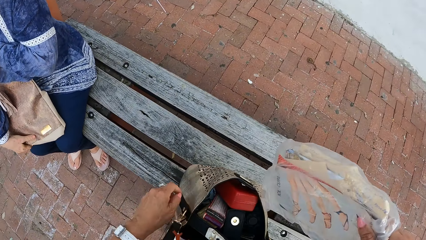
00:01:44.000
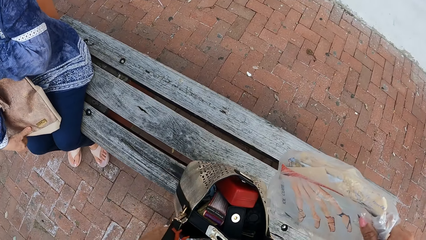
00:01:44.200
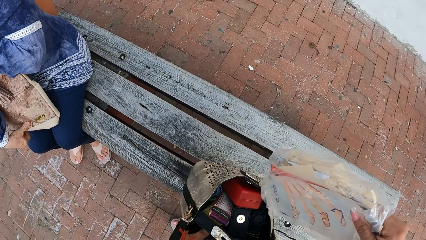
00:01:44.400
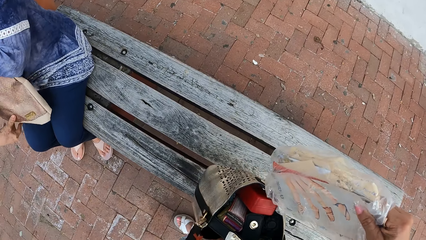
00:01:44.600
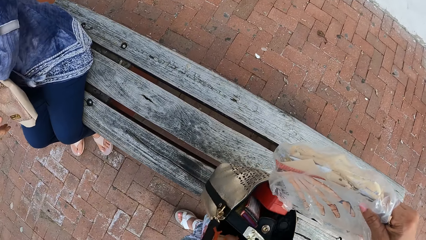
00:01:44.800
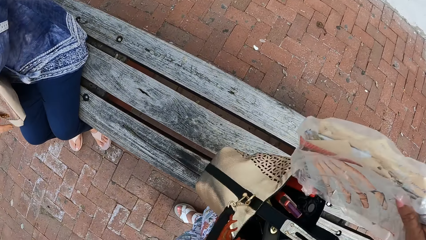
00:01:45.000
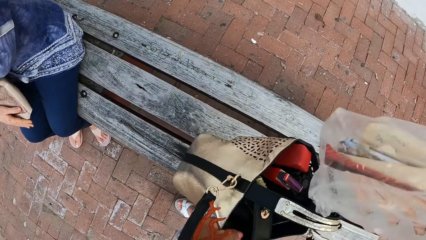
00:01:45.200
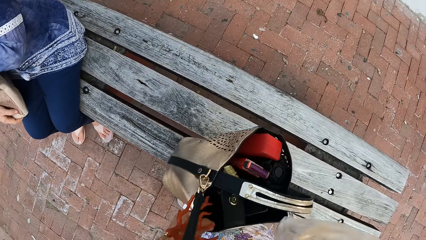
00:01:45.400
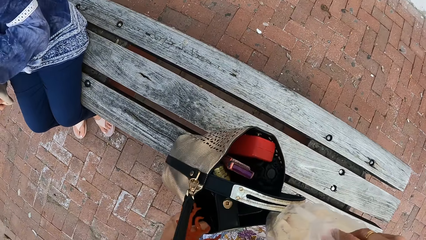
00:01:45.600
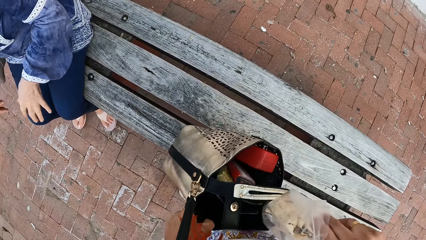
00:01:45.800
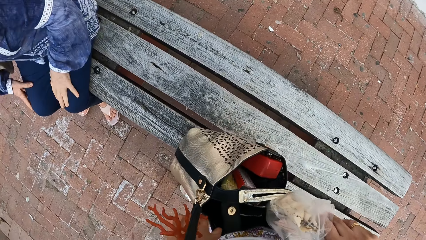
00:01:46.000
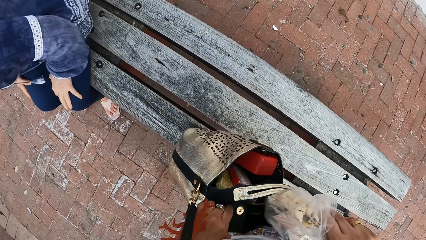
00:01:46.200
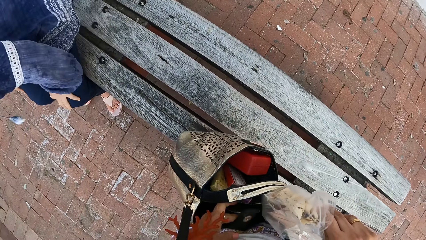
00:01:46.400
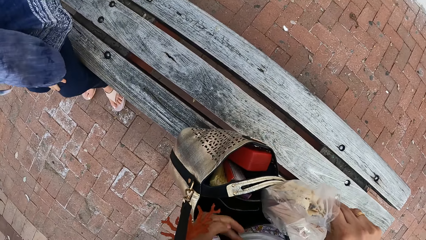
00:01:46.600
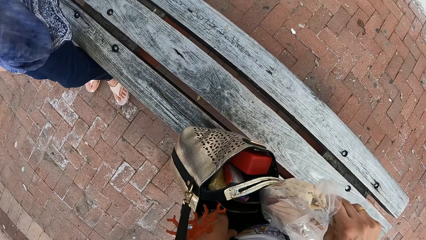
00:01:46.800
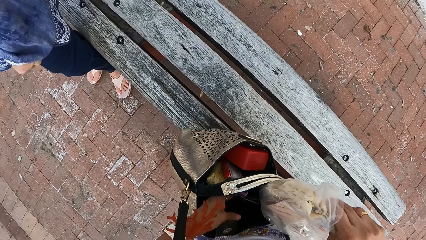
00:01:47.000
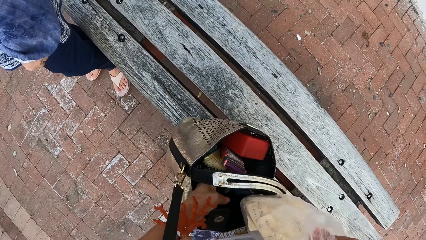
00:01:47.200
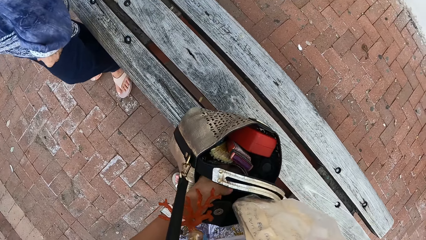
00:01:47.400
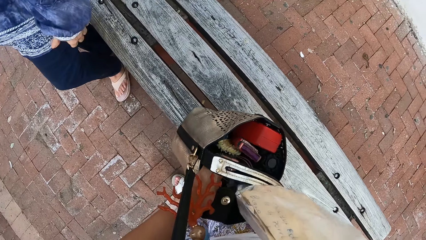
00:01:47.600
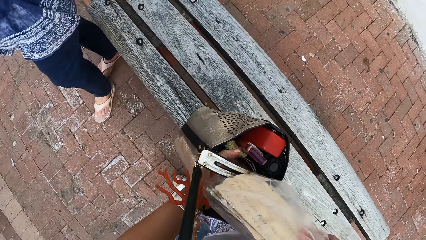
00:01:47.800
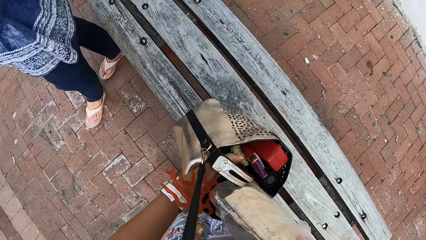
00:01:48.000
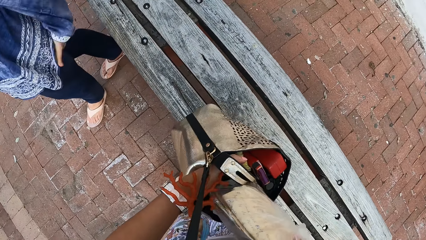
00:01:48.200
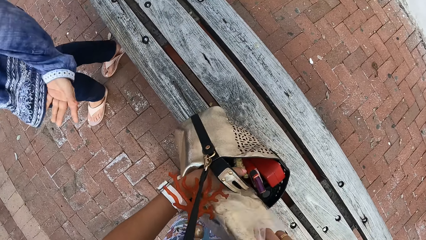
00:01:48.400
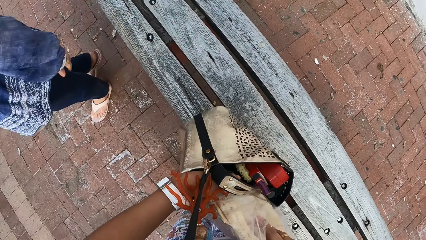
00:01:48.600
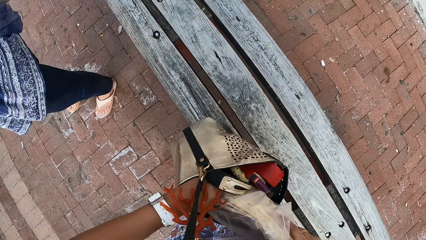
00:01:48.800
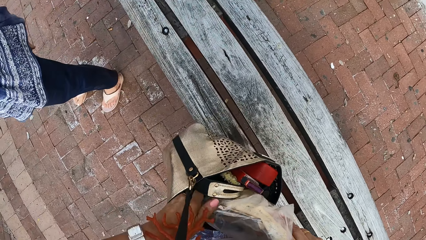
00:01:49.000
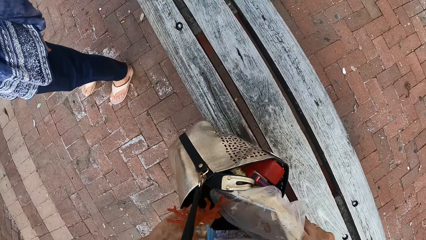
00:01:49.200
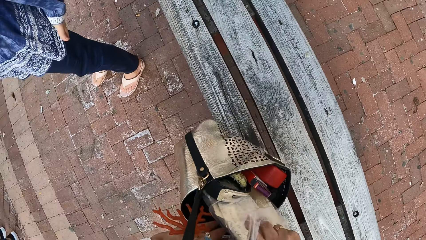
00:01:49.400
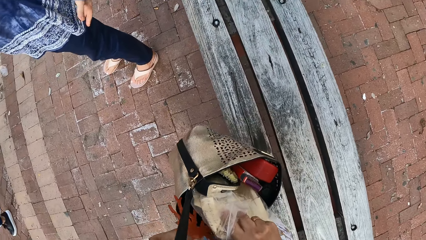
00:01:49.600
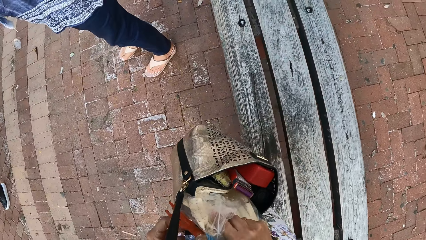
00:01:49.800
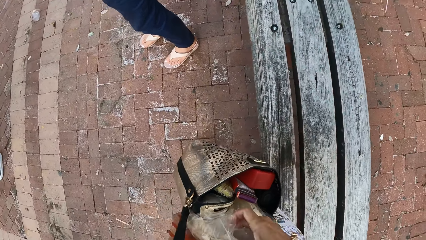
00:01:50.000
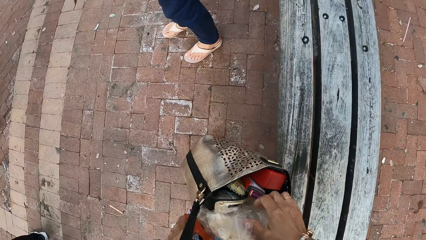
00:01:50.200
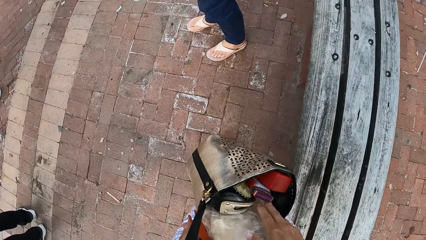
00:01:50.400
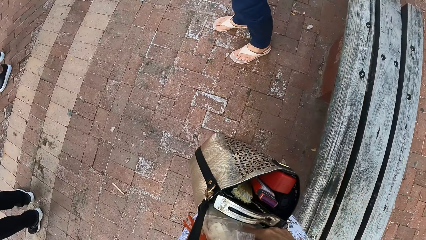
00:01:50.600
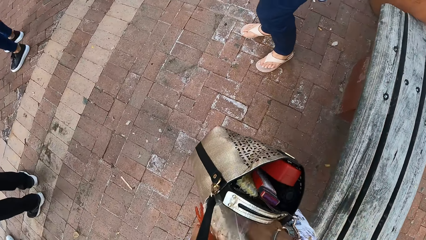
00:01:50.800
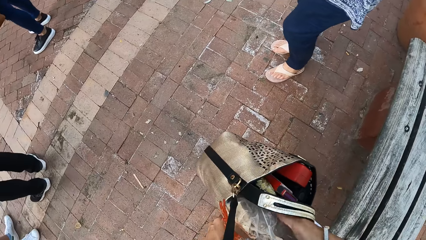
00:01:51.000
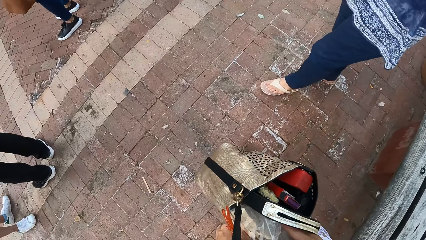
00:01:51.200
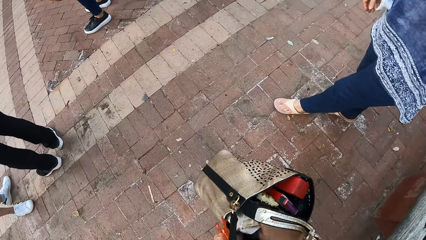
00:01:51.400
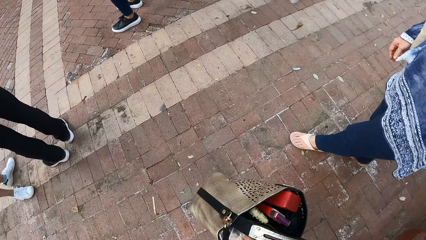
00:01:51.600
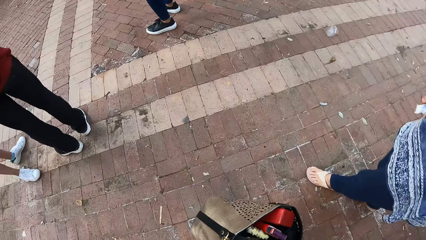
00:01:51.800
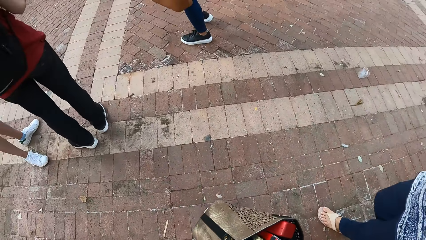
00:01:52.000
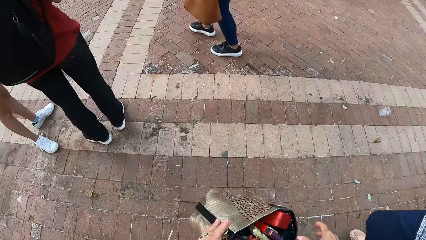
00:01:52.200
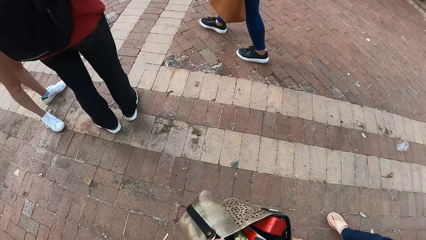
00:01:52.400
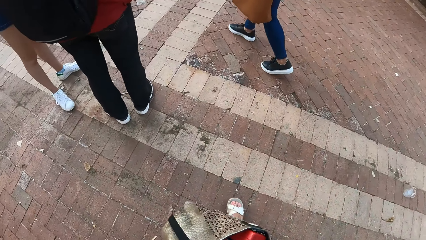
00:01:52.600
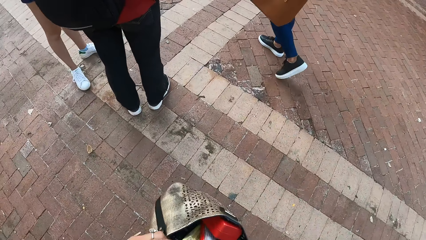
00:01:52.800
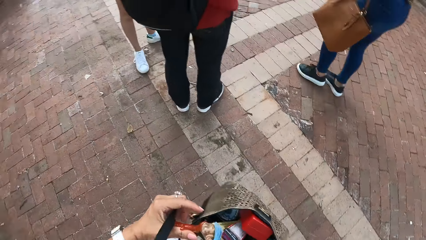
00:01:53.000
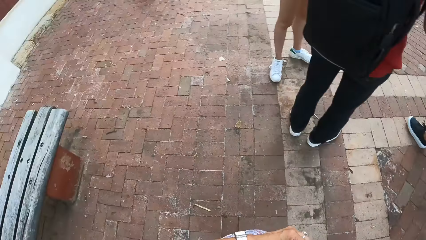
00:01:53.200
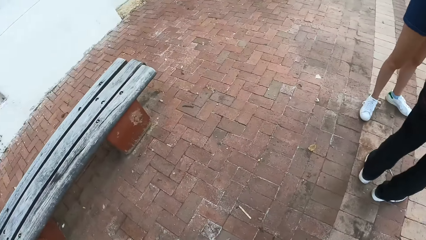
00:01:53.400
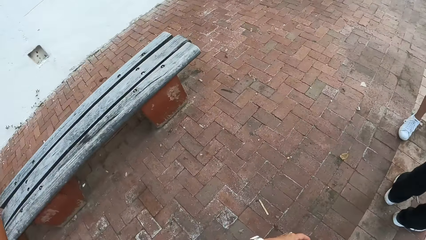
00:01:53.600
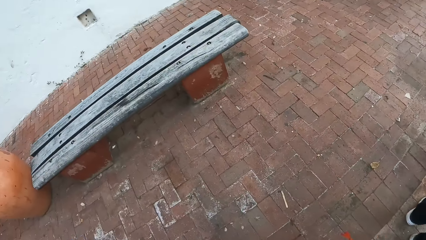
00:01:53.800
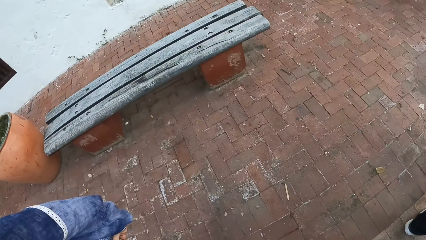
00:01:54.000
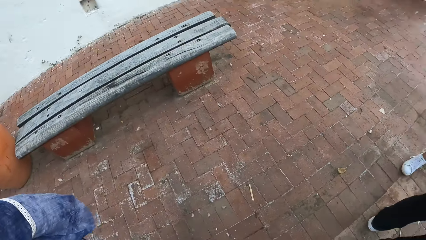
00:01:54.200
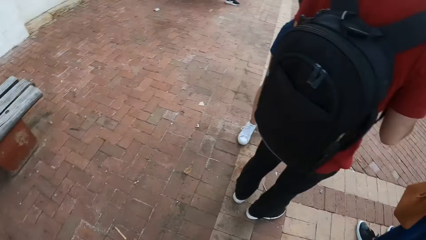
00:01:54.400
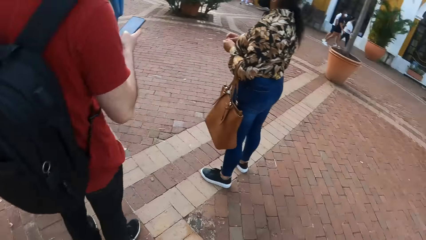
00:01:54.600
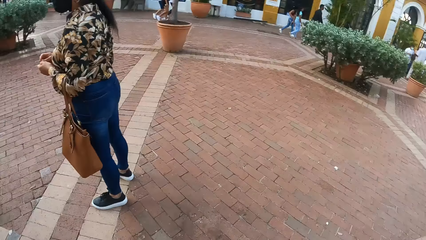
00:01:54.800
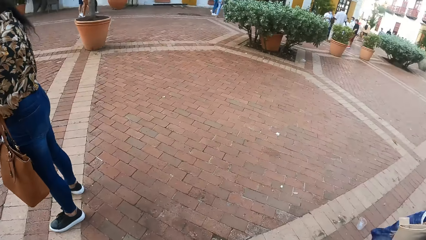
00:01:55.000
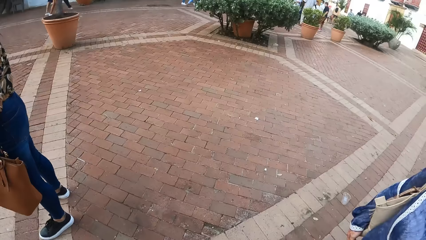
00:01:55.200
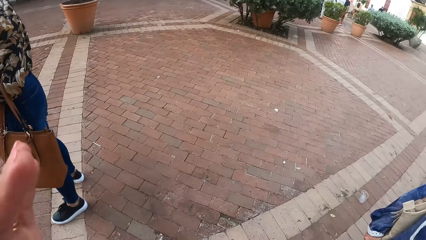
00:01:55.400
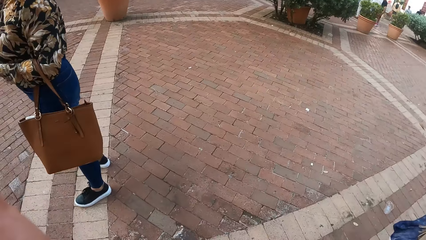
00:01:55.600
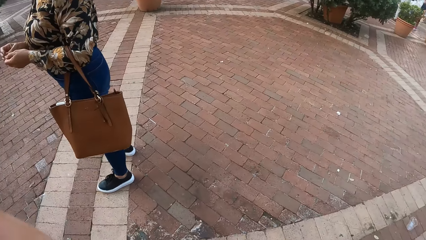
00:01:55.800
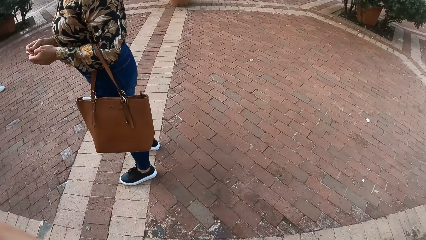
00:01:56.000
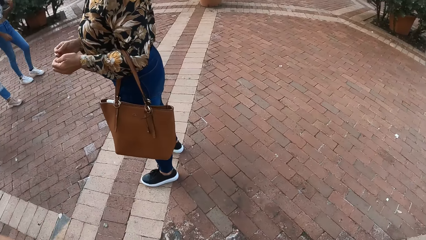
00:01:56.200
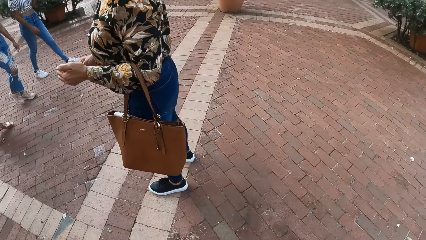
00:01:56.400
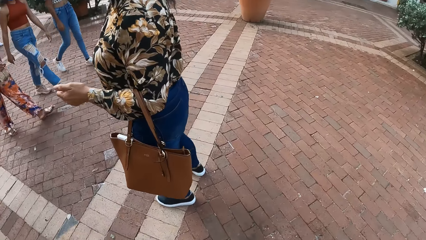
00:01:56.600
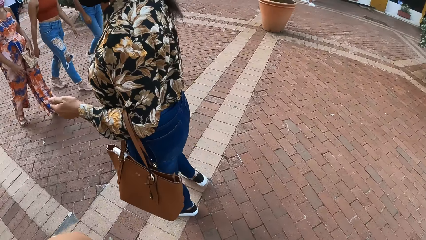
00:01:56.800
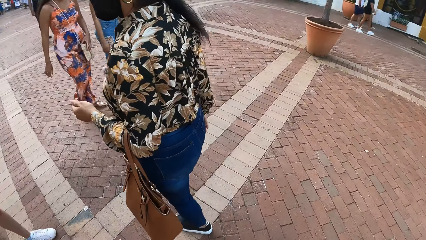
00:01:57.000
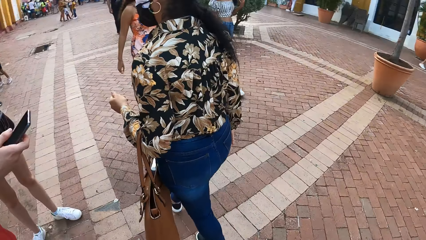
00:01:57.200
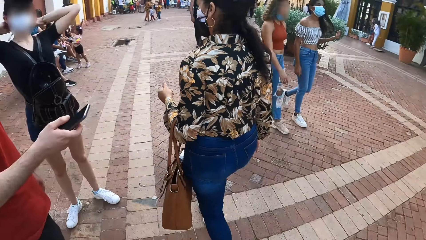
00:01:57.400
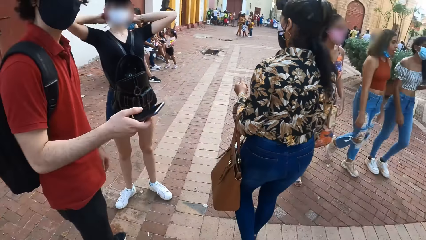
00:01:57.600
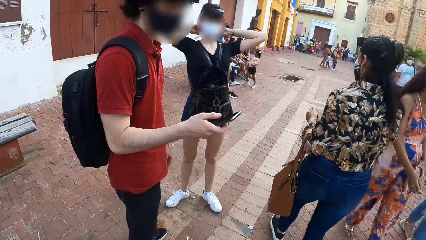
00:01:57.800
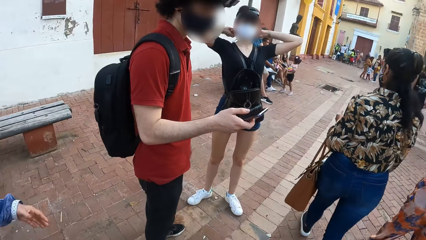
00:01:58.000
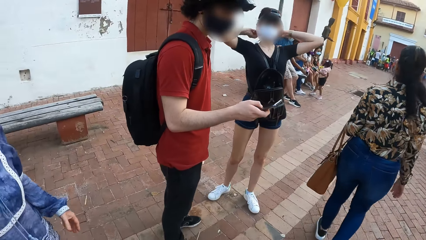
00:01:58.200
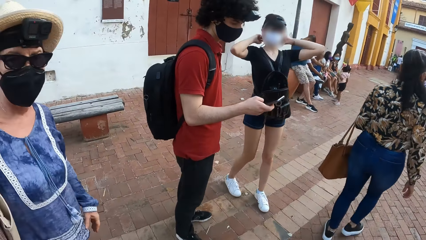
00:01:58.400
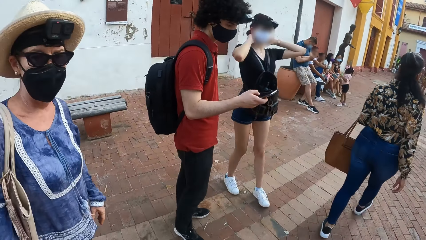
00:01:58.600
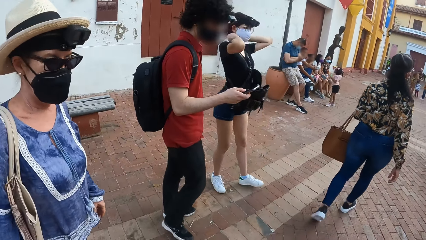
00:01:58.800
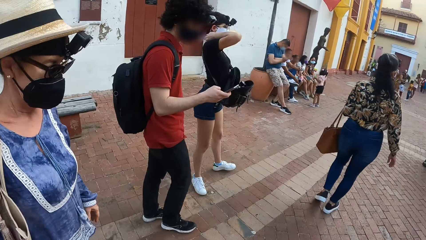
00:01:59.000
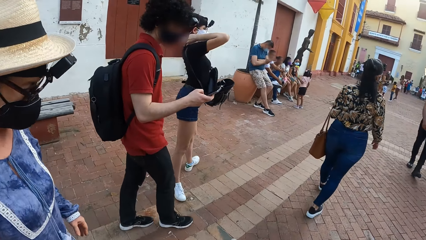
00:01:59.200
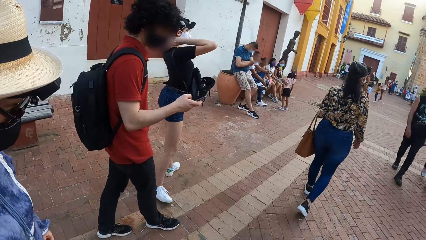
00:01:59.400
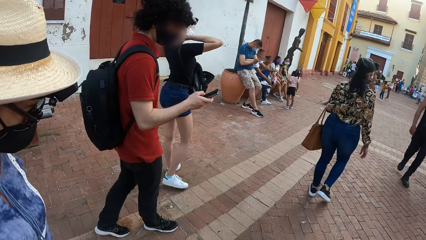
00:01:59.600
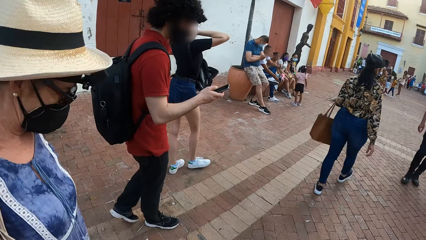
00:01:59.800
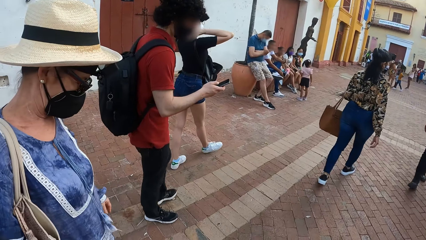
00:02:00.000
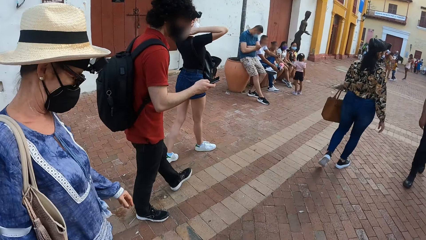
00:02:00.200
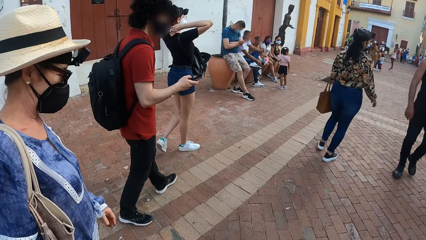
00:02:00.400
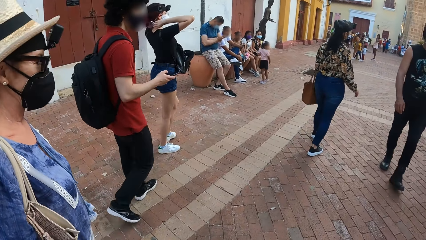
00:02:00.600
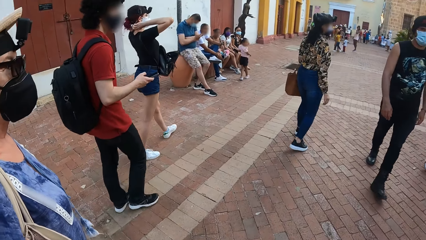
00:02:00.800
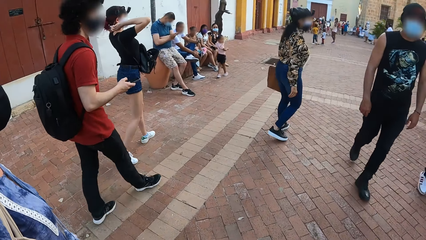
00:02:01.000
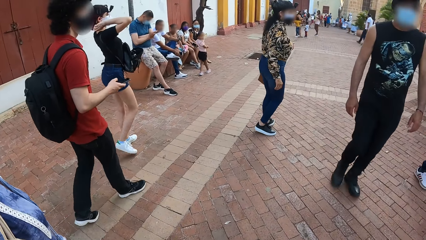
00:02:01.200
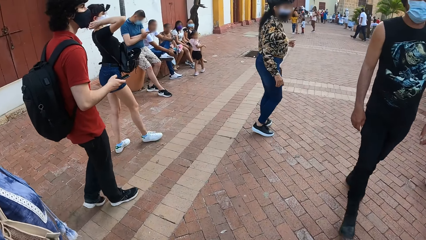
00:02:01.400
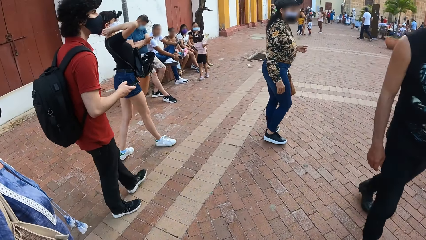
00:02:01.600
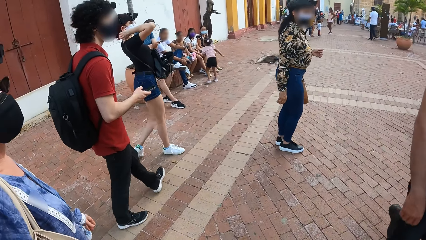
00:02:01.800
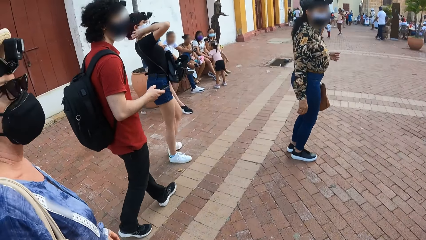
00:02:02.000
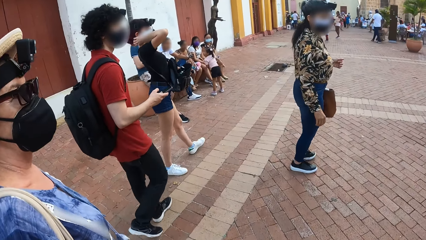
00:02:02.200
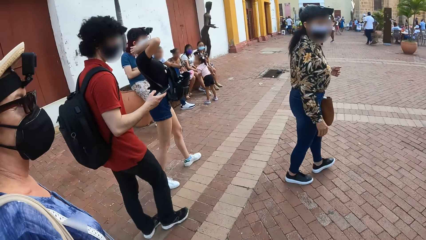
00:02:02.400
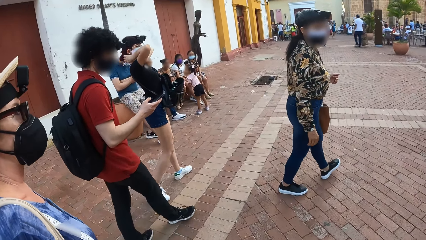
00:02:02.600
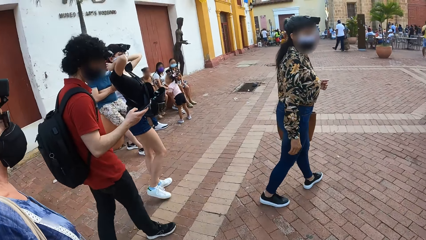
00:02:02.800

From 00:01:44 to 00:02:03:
The camera wearer puts something in a bag. They move the bag. A person stands up from a bench. The camera wearer puts a nylon in the bag. They walk on a walkway. They look at the bench. They look around the walkway. Another person touches her hair. Another person walks in front of the camera wearer. The camera wearer walks on the walkway. Another person operates his phone. The first person walks in front of the camera wearer.
